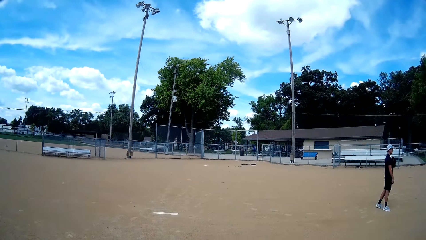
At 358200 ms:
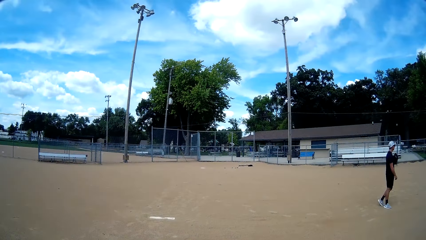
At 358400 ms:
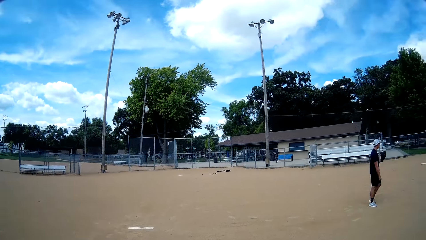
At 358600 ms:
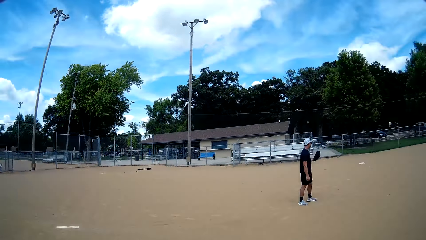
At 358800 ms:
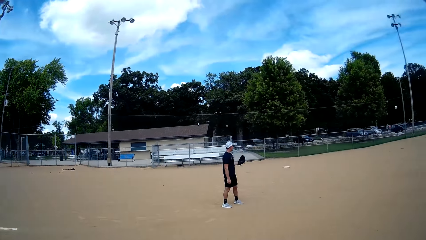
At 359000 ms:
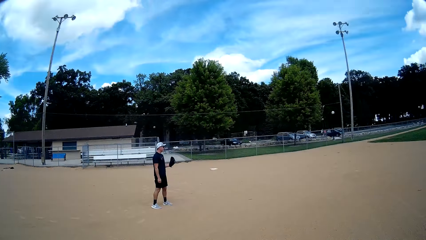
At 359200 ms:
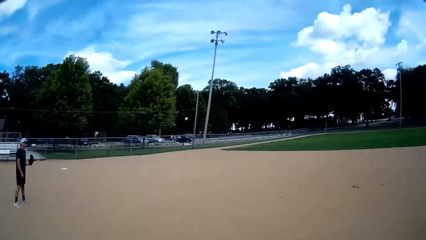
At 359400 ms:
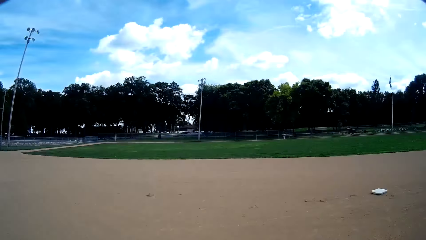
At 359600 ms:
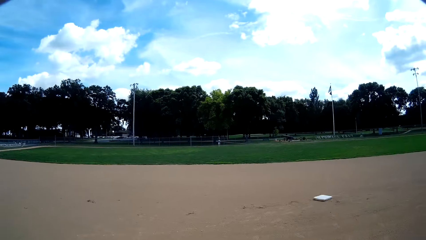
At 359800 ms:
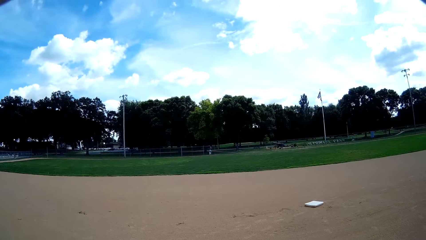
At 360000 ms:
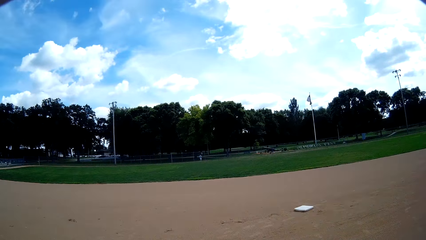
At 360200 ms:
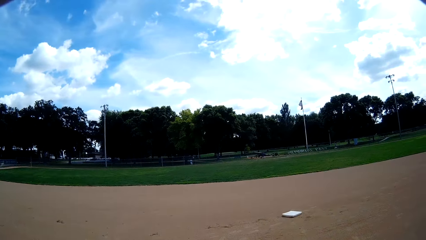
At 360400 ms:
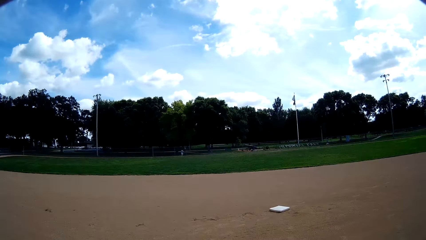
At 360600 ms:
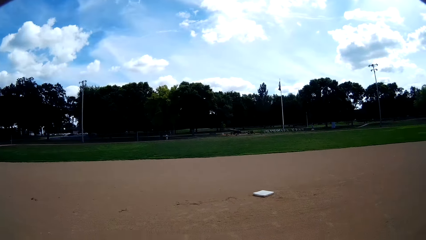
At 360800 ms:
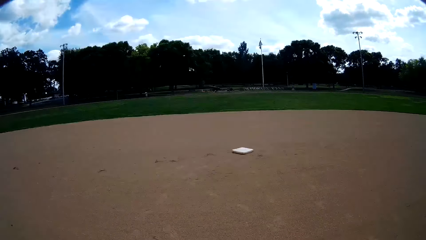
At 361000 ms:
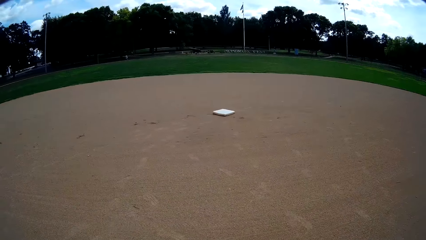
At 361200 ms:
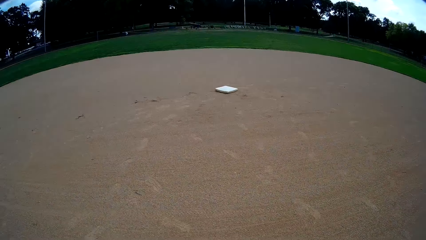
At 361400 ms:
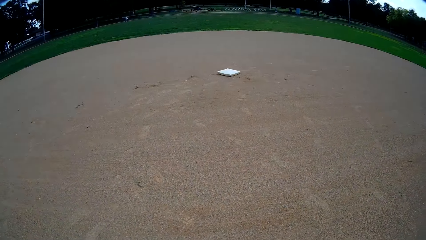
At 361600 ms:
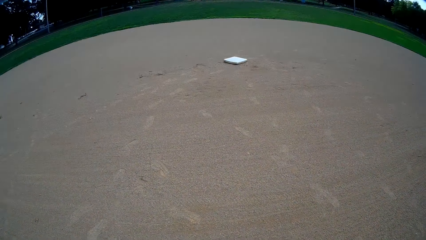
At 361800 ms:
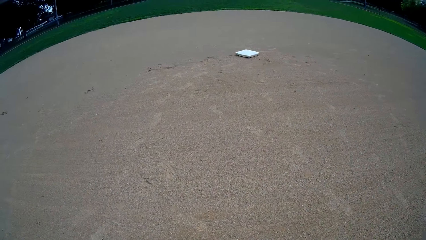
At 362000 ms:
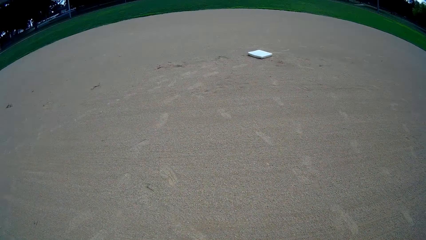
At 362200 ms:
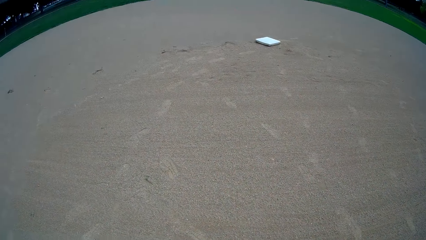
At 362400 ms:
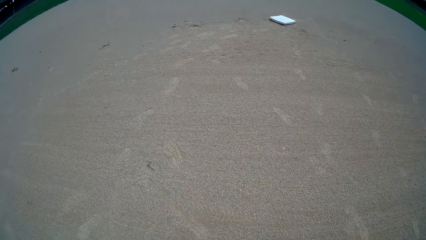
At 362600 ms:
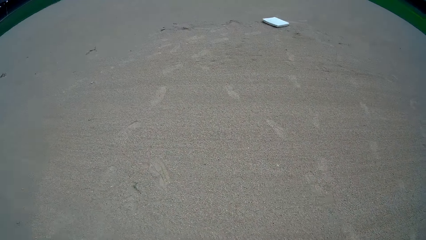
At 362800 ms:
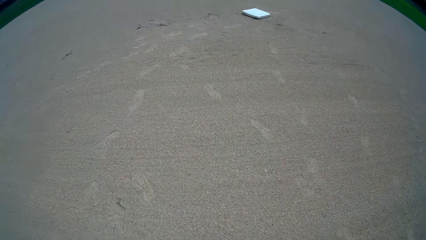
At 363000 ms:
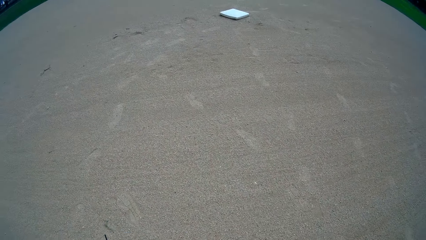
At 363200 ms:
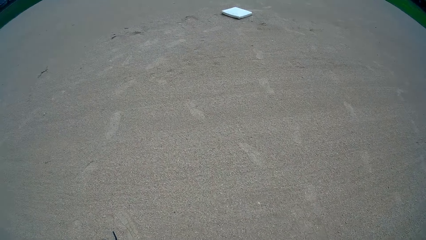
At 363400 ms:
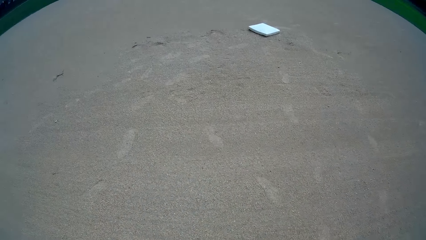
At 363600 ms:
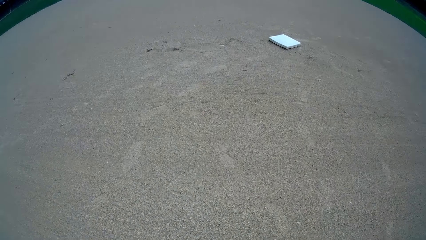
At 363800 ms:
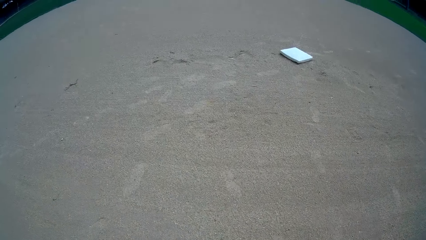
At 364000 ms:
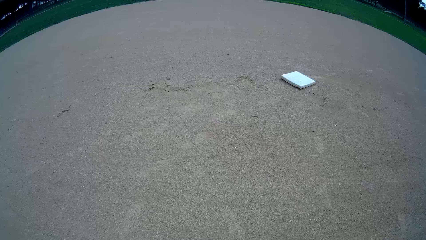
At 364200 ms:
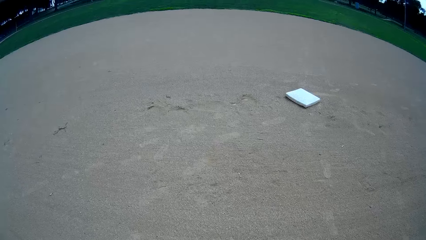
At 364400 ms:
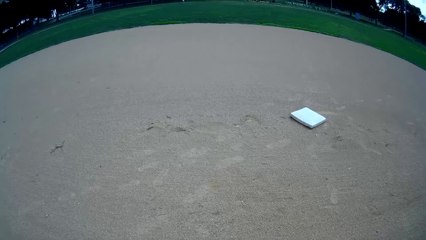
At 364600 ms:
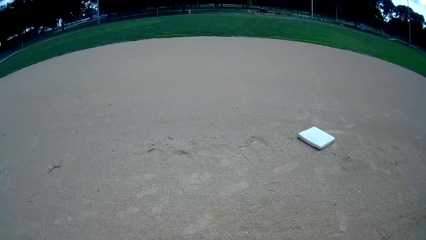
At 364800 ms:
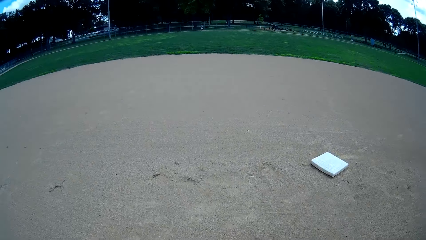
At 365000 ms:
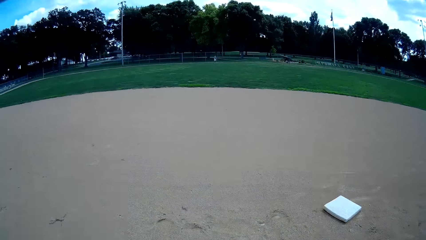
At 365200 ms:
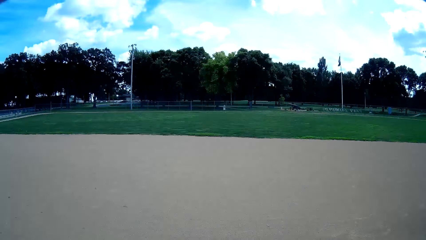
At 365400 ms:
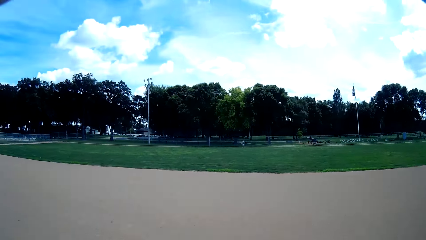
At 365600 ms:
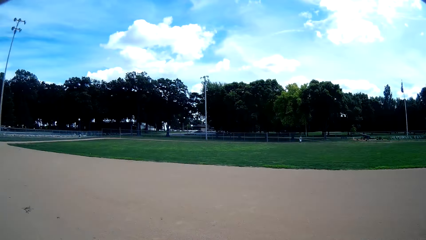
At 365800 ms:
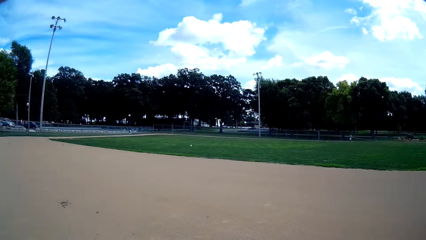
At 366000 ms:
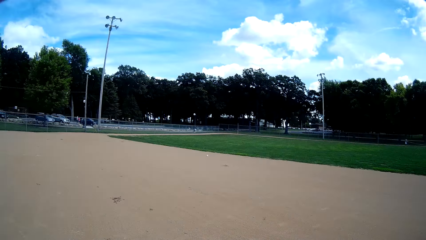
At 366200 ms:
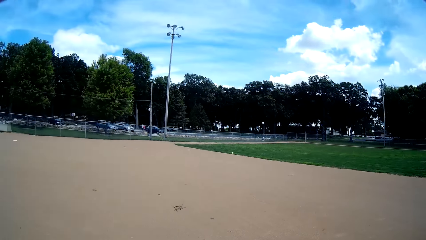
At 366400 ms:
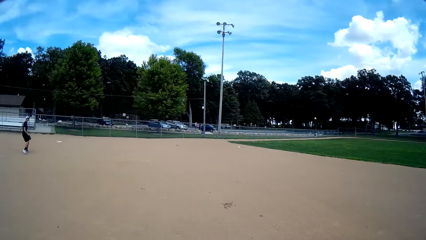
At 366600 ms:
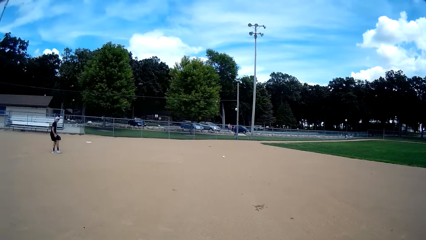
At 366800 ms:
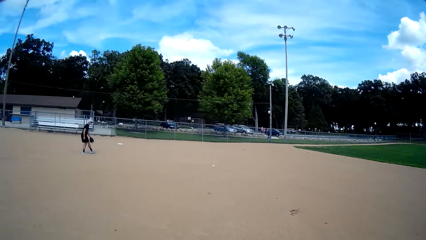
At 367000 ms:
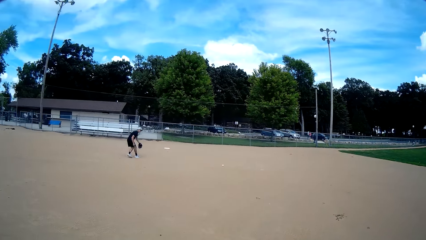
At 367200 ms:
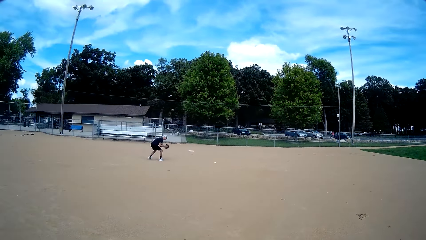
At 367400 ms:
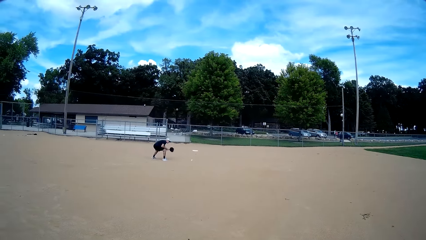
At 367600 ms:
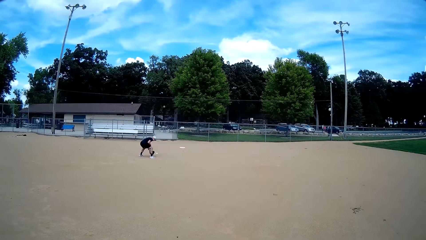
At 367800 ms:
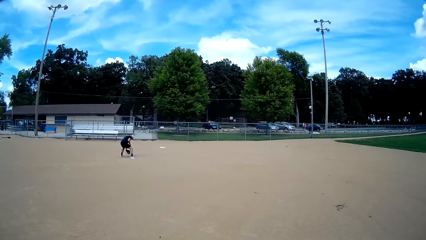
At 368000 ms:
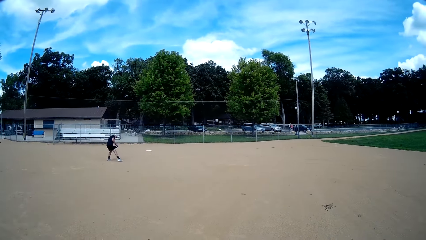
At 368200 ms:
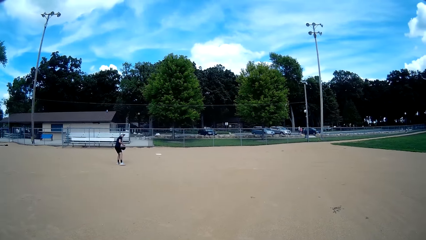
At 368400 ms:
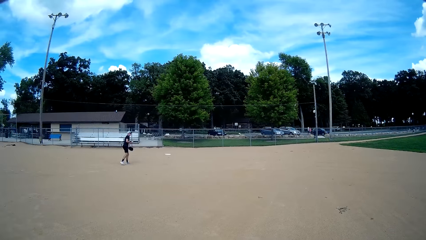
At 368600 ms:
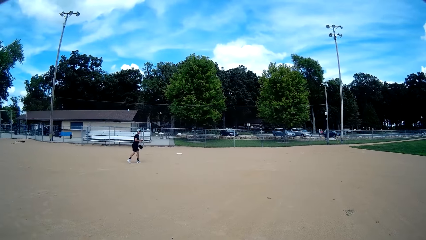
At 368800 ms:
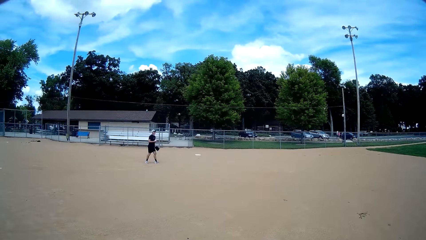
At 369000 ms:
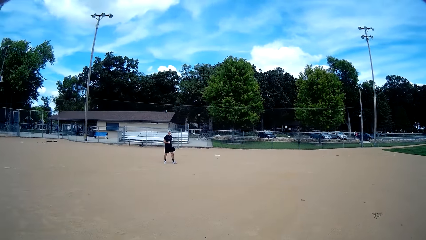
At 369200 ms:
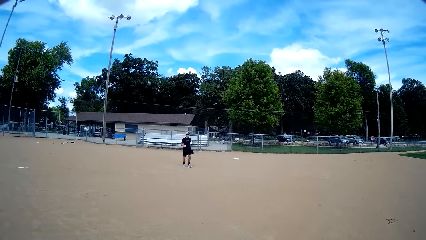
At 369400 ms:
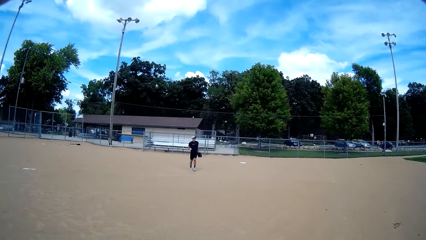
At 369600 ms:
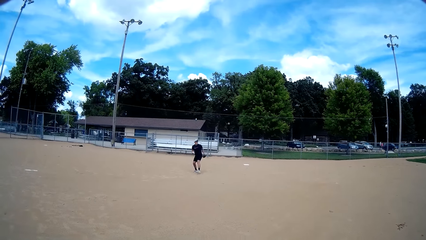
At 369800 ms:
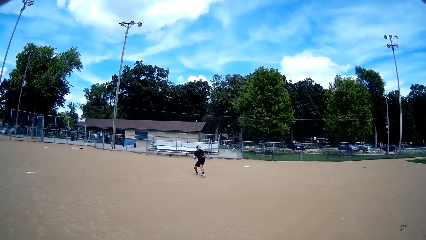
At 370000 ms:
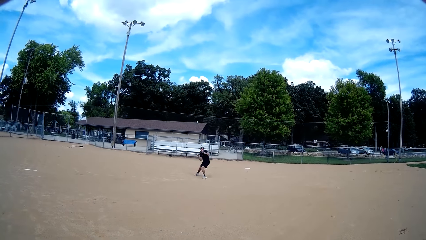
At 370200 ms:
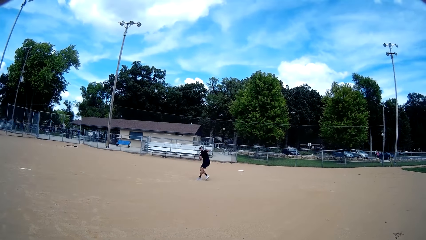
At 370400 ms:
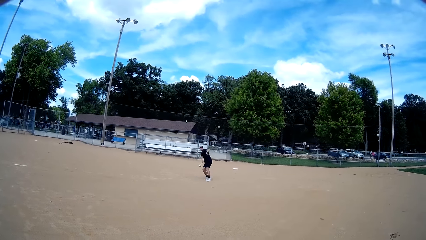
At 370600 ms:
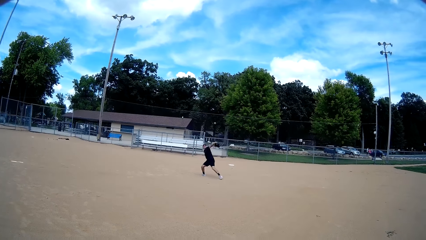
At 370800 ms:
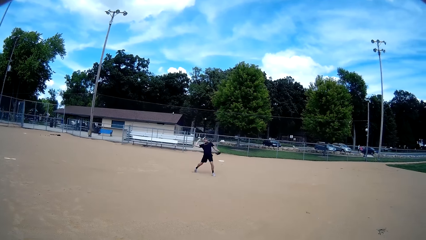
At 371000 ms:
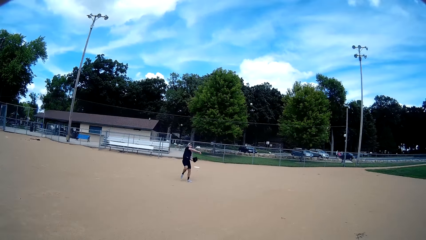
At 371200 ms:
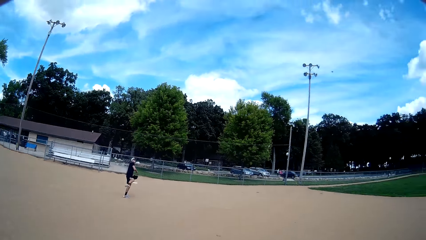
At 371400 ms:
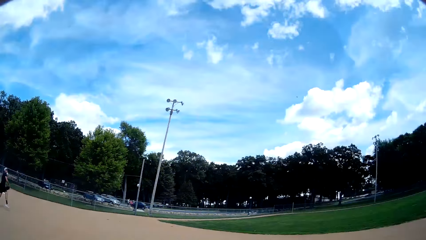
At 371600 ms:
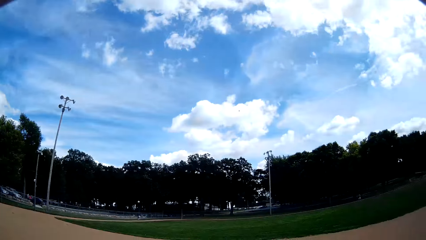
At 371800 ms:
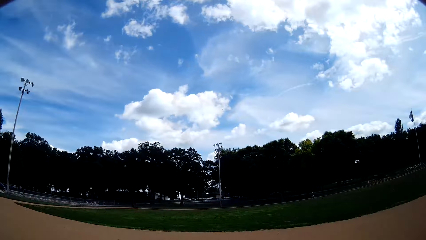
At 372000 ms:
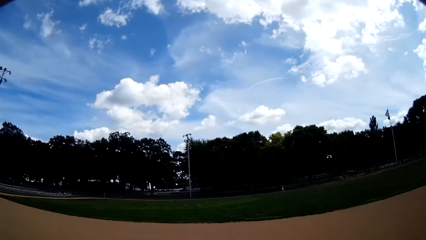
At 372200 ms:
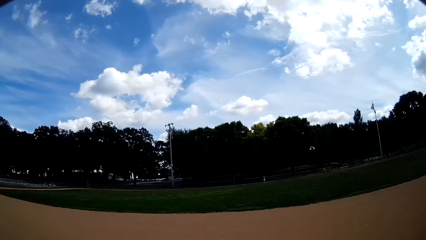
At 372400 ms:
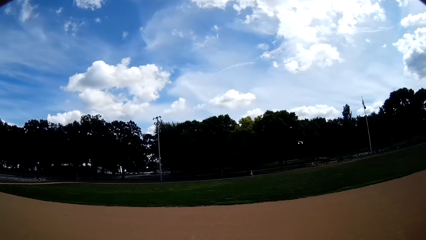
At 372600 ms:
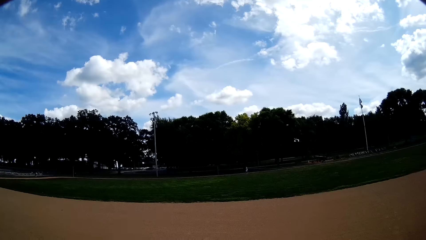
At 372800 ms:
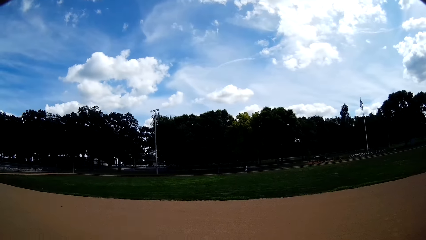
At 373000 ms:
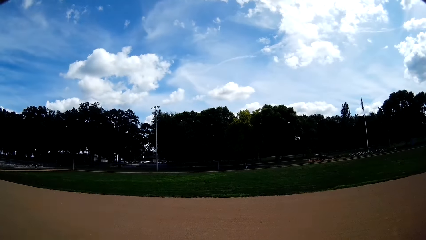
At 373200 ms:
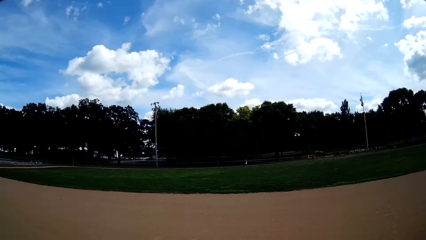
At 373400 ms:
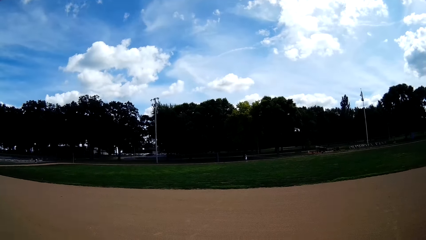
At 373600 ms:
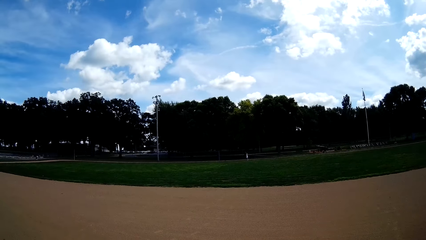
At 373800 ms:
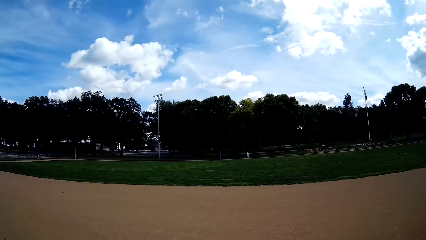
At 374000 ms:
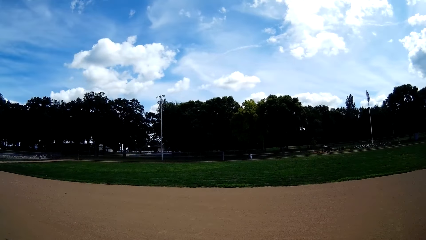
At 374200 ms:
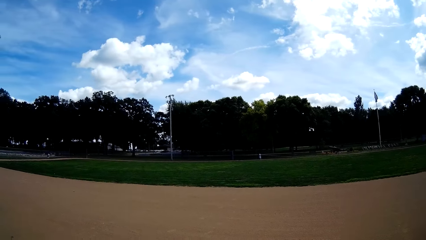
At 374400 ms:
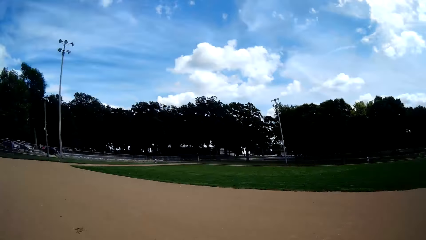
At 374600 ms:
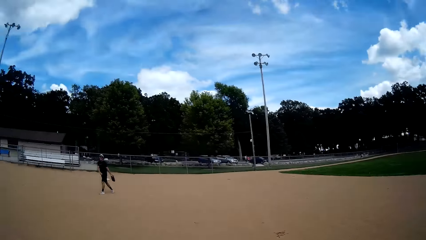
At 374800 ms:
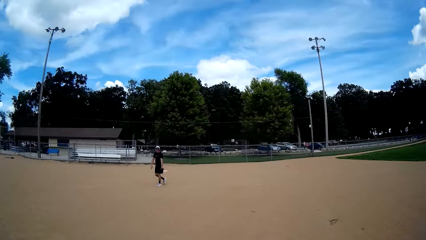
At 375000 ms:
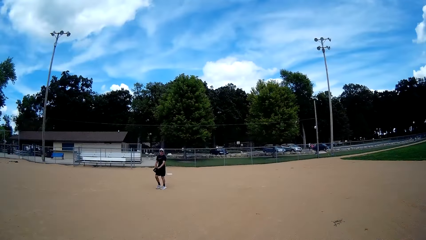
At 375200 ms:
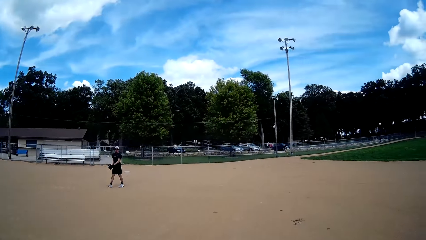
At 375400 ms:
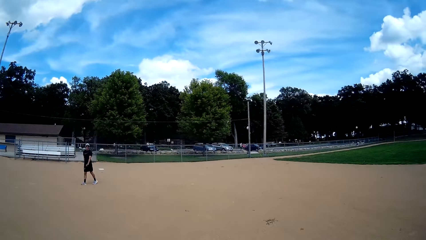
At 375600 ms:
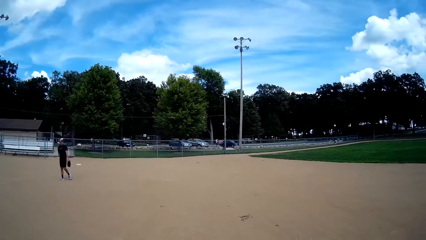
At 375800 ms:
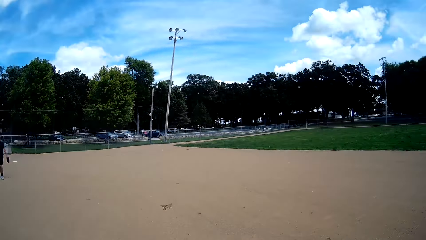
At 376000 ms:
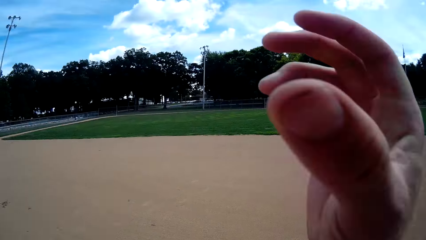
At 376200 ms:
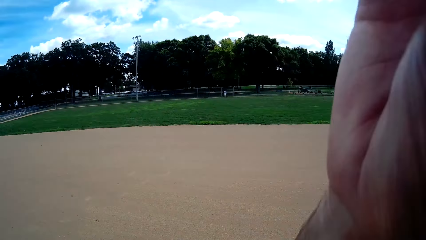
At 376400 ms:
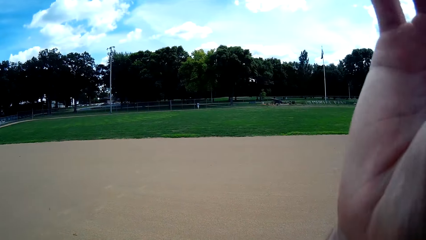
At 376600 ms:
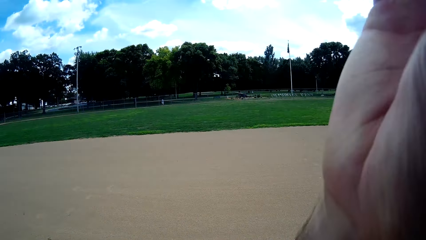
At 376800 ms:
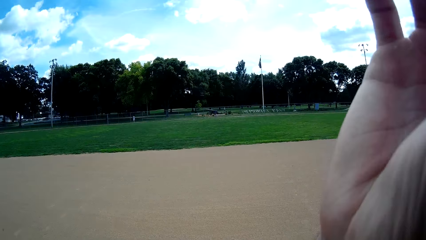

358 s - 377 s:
A man walks around. The camera wearer looks around. He walks forward. The man throws the ball towards another man with his right hand. The other man steps backward. The other man picks the ball with the baseball glove on his left hand. The other man hits the ball. The other man throws the ball towards the first man with his right hand. The first man talks. The first man walks around. The other man walks around. The camera wearer lifts the hand. He touches his face with his right hand.
